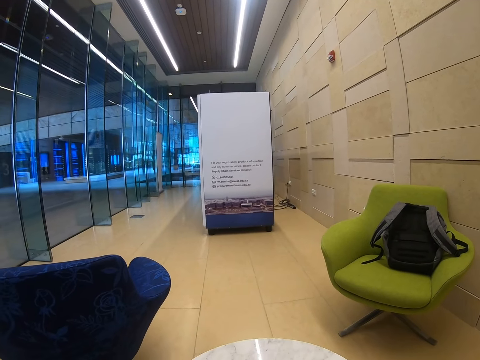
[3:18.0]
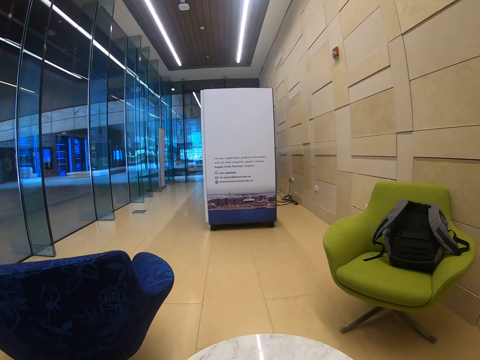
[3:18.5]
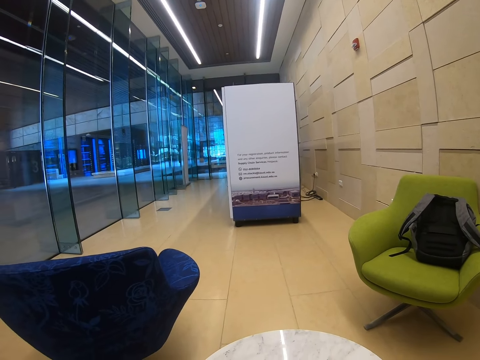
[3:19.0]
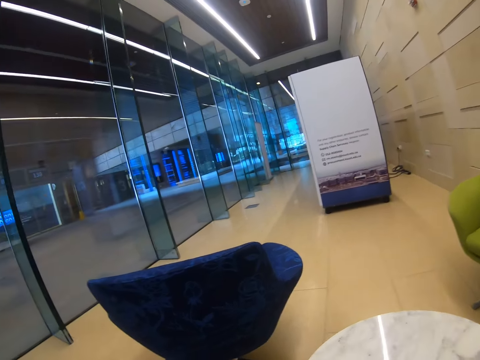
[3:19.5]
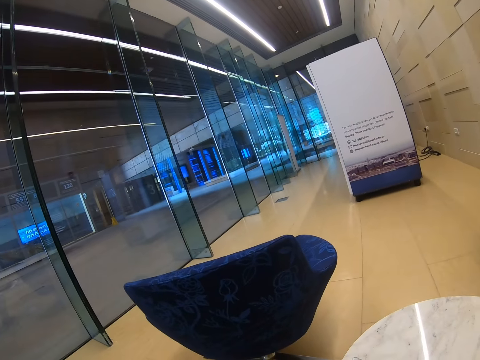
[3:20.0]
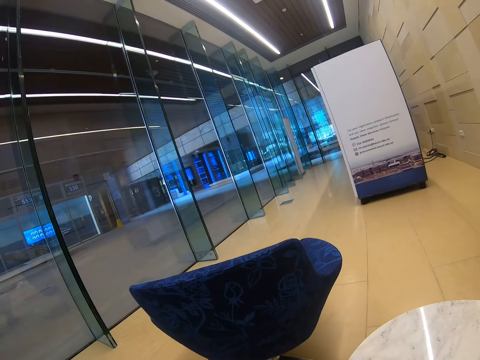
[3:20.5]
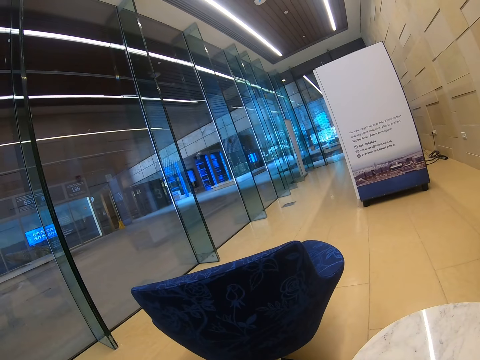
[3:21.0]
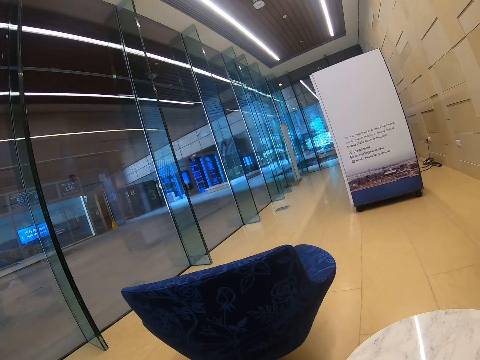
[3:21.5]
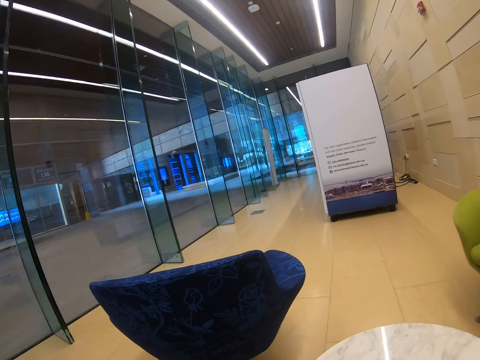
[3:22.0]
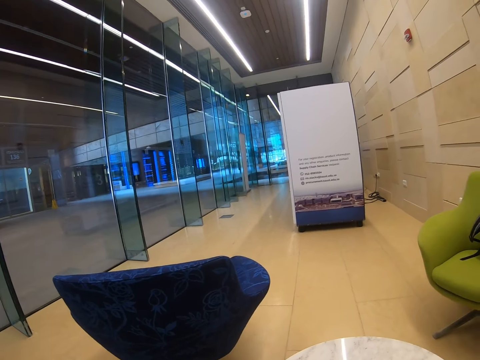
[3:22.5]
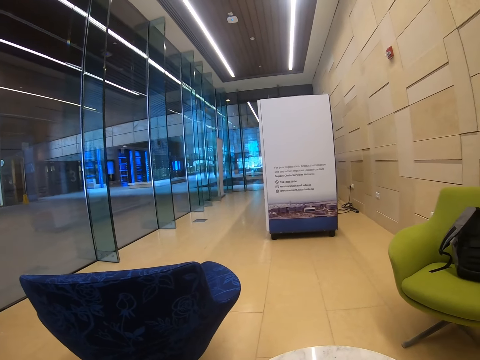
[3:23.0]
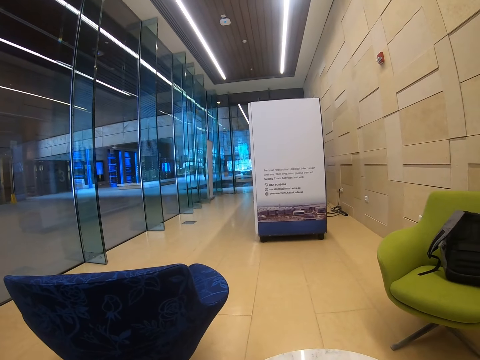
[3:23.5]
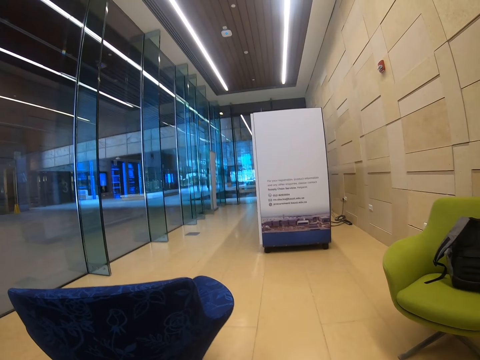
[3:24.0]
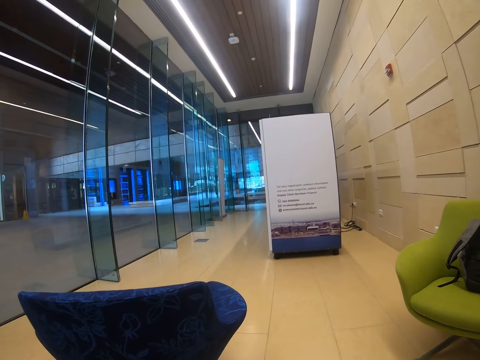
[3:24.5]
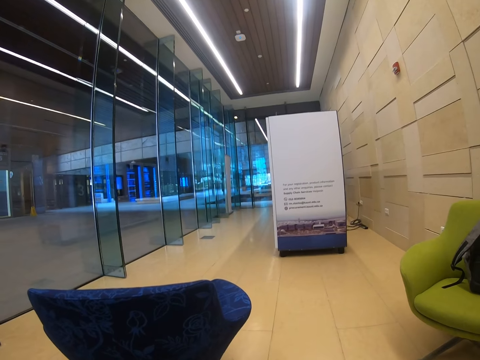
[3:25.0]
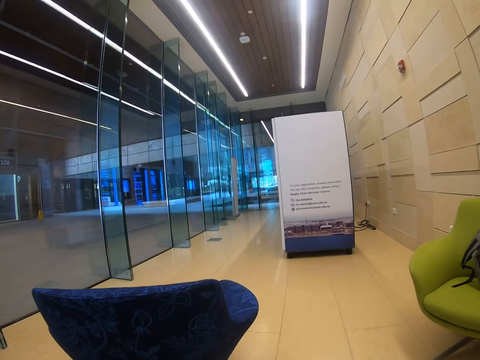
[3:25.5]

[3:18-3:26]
The camera wearer looks around the building.

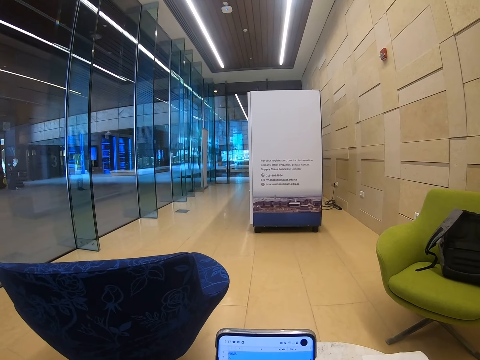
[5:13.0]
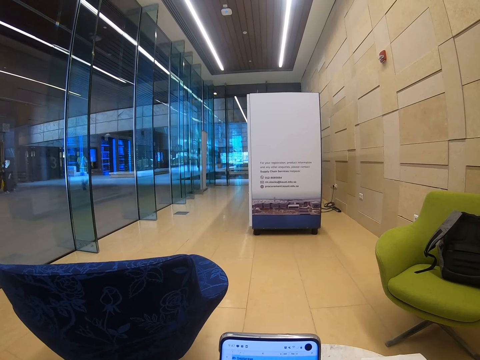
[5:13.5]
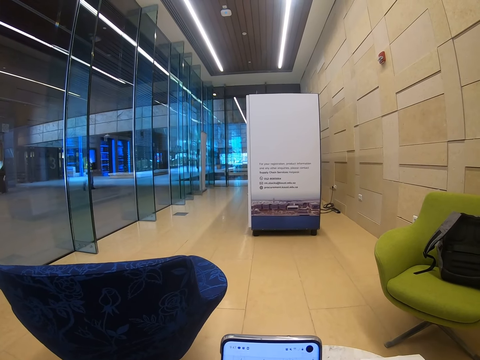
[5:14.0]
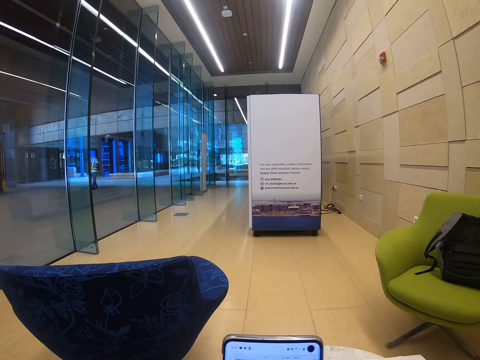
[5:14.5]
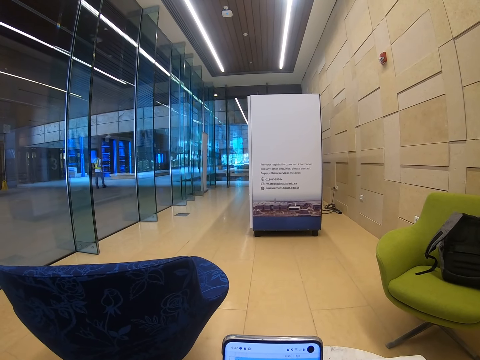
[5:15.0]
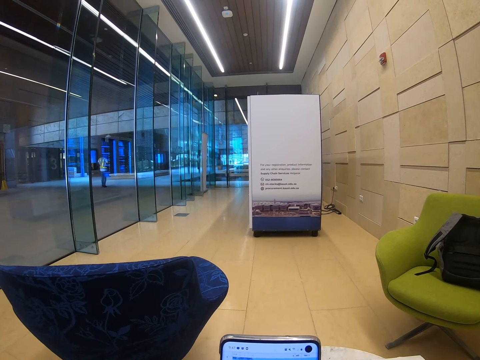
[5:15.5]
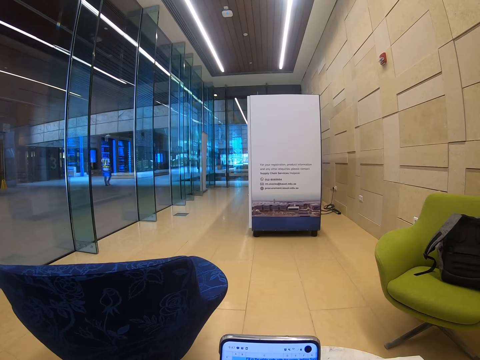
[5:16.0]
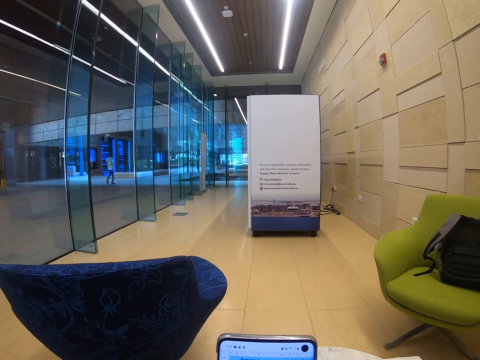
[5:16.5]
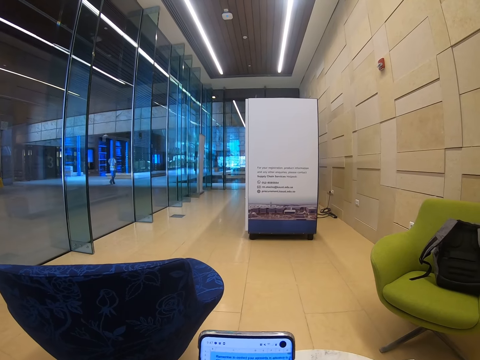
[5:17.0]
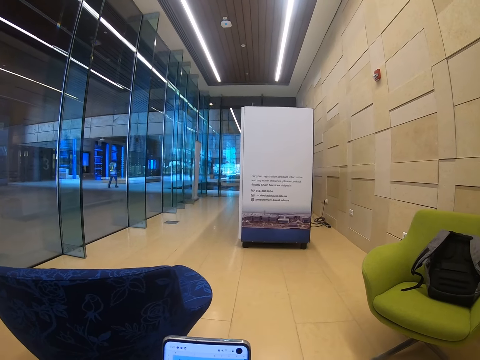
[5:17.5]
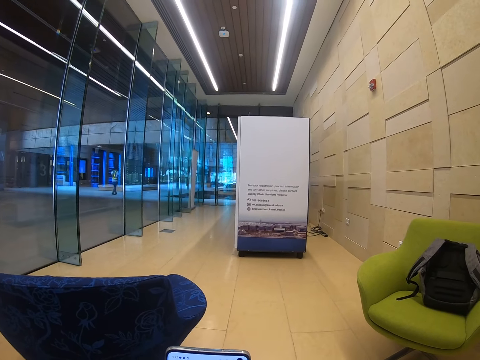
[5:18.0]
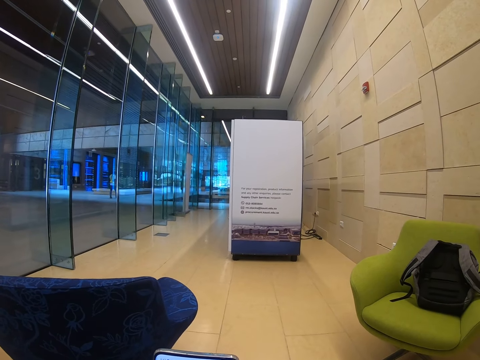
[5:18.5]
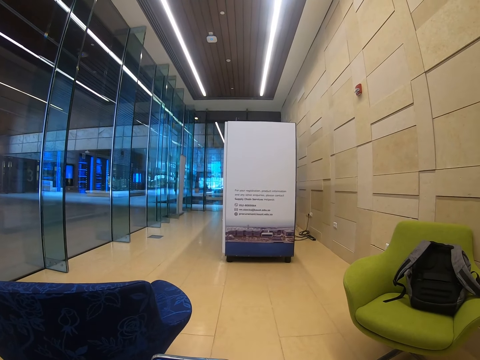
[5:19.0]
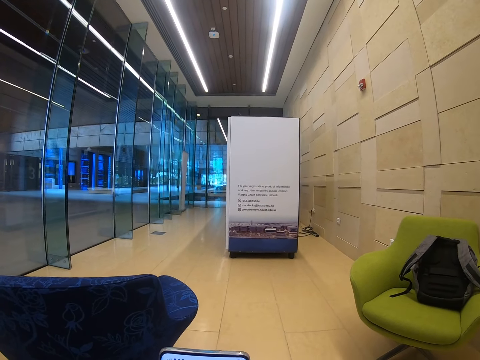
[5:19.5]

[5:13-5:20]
The camera wearer operates the phone.

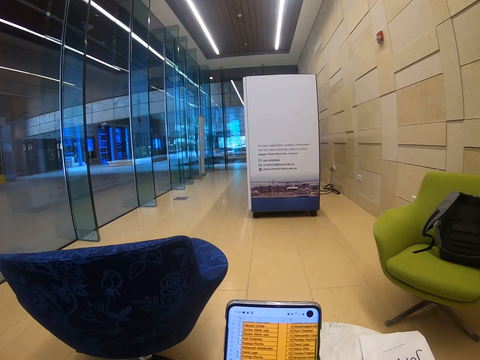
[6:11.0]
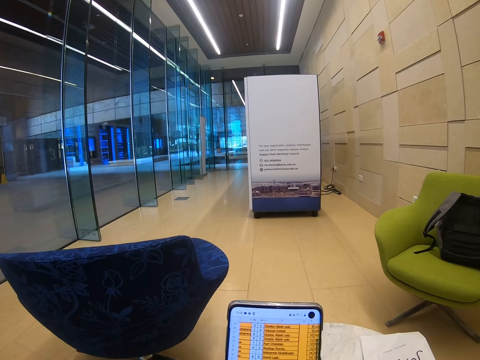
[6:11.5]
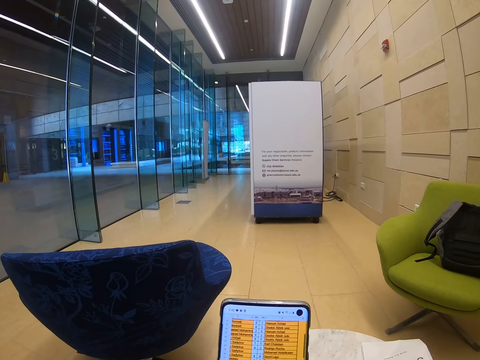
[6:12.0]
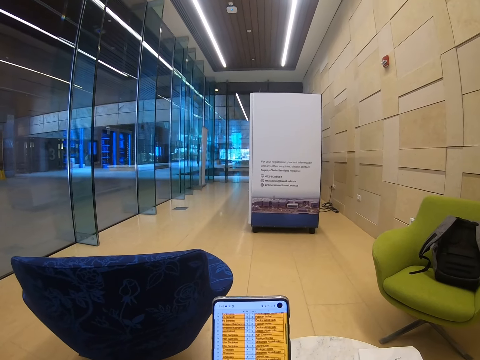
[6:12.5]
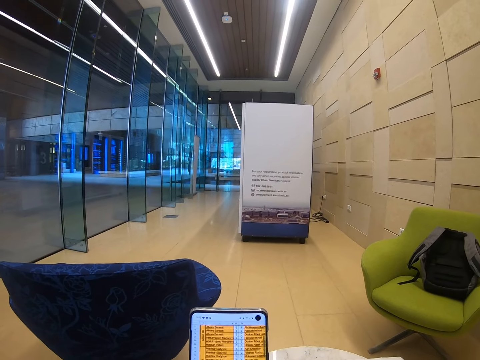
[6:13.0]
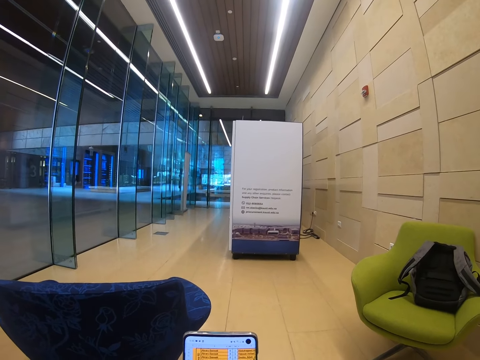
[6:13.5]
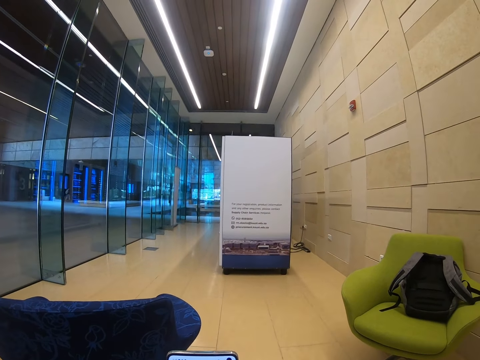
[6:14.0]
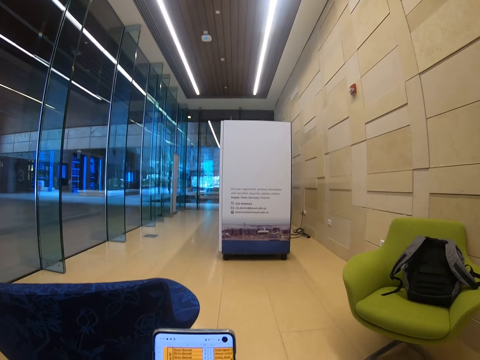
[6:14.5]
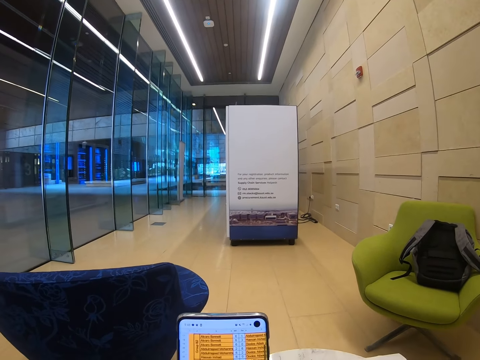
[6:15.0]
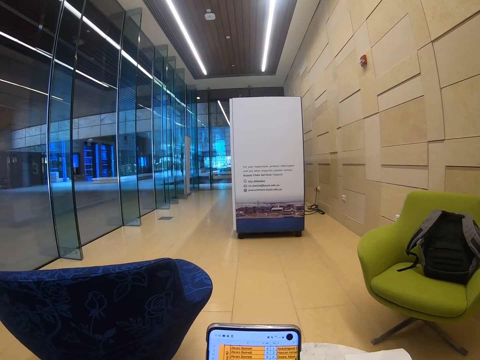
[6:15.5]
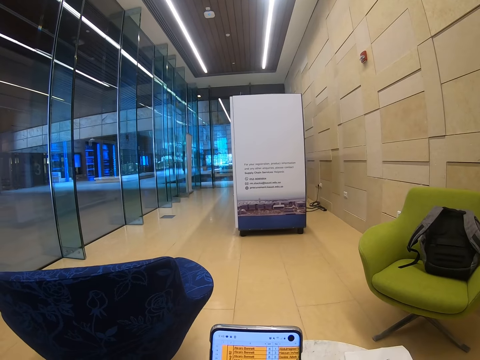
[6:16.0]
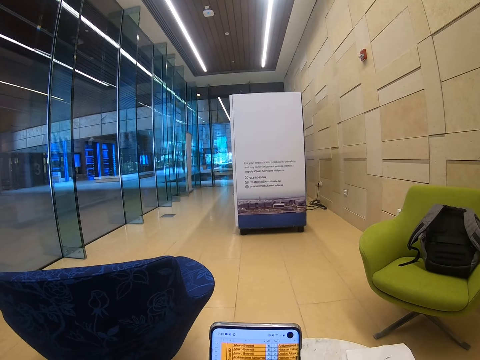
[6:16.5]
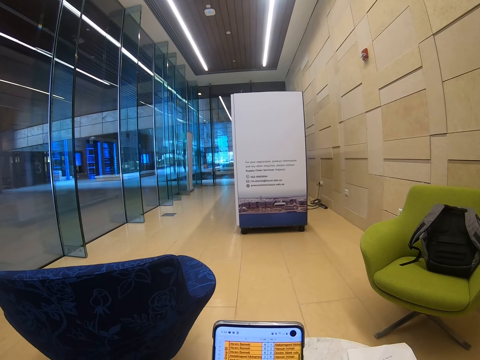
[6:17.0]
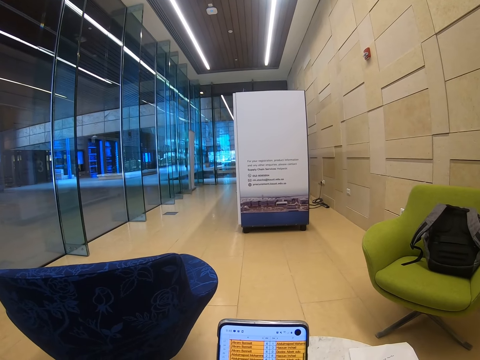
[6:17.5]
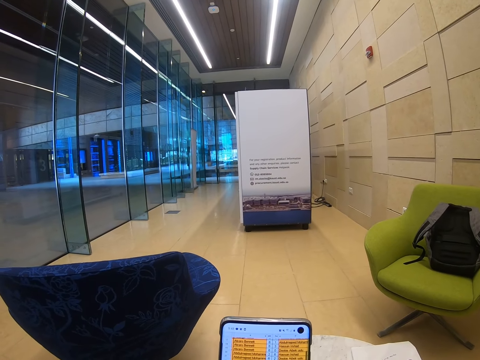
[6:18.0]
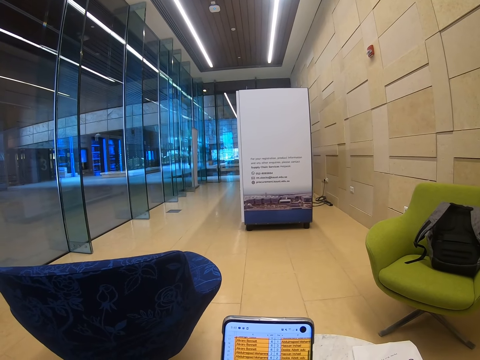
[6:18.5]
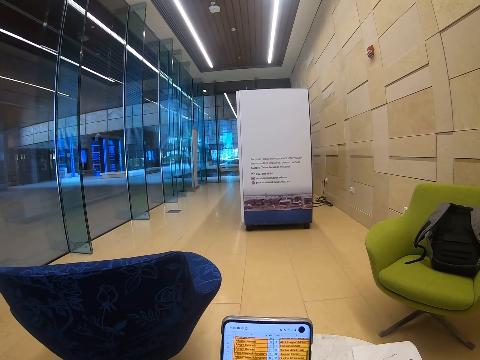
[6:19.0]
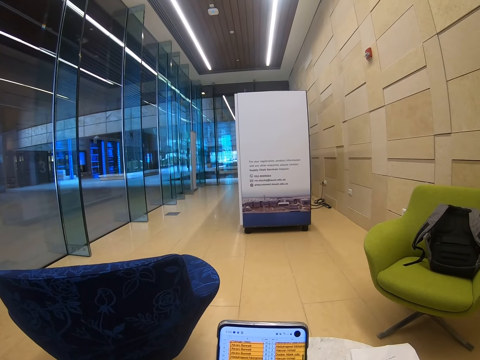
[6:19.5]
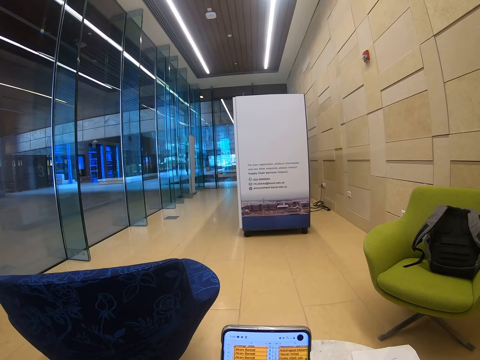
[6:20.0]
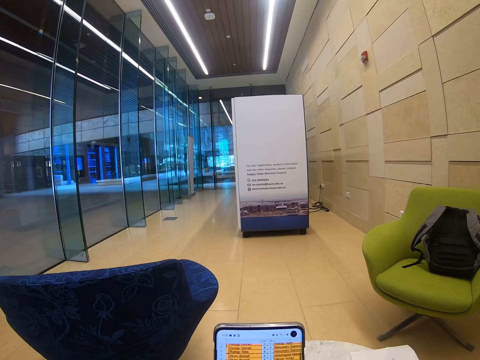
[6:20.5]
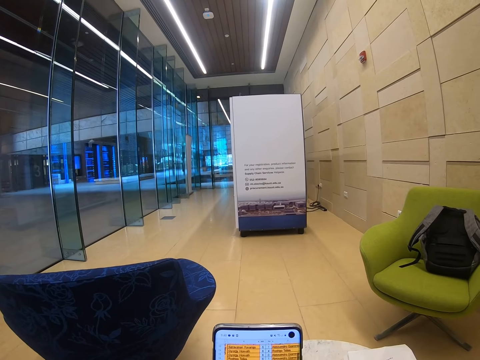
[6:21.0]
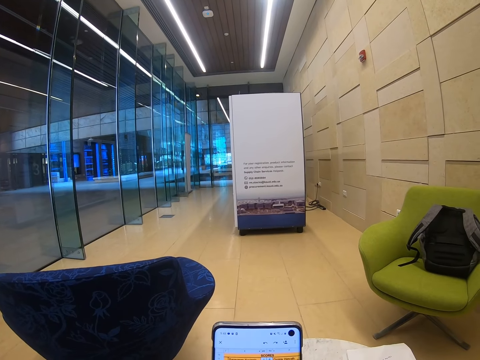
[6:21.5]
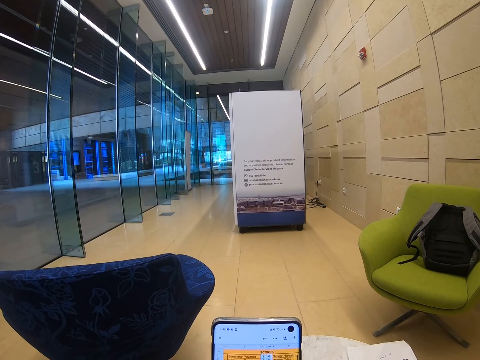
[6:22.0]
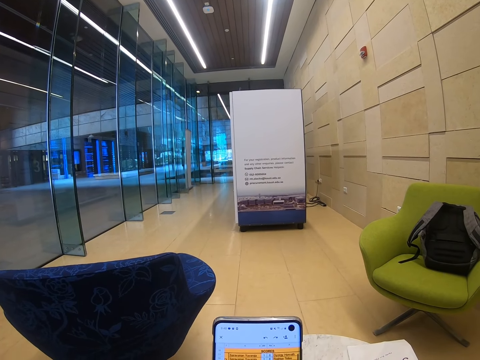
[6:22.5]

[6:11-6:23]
The camera wearer stares at the phone. They scroll the phone.
